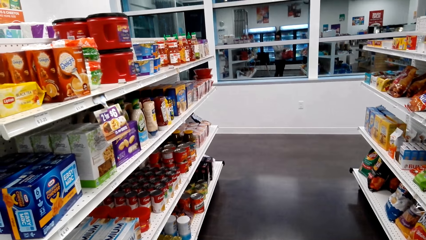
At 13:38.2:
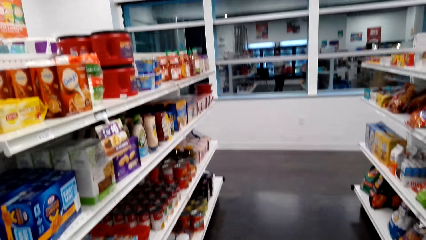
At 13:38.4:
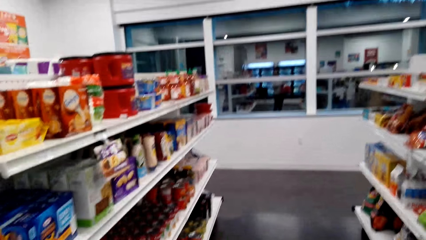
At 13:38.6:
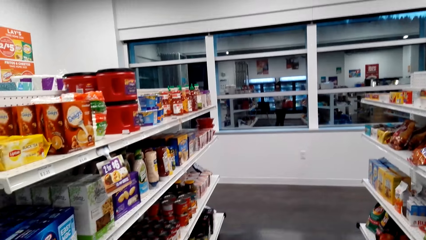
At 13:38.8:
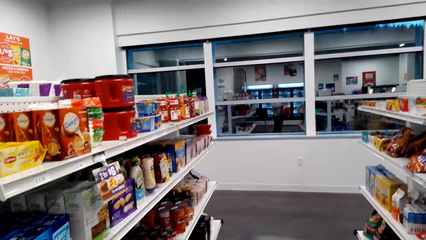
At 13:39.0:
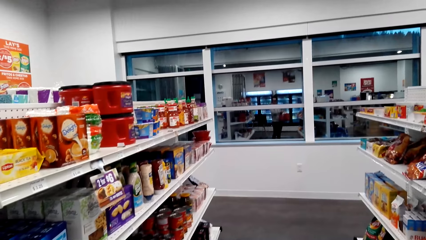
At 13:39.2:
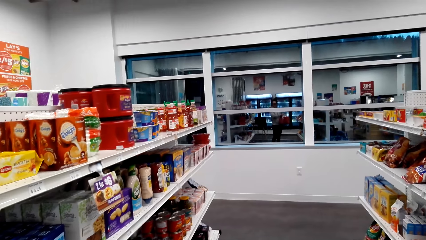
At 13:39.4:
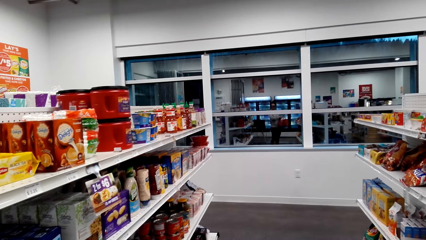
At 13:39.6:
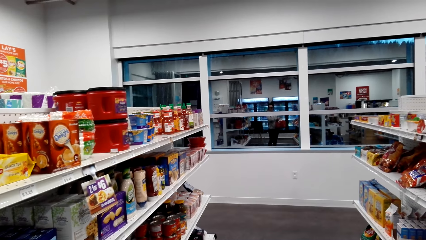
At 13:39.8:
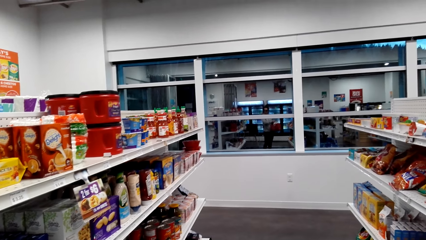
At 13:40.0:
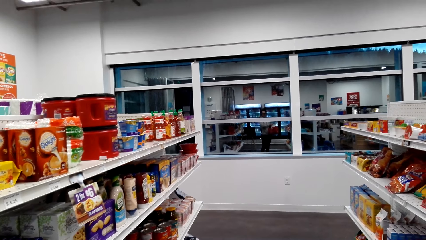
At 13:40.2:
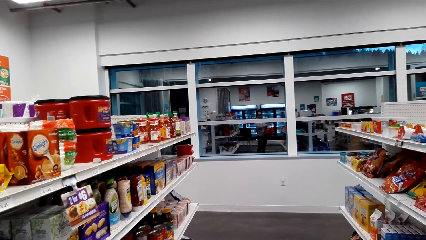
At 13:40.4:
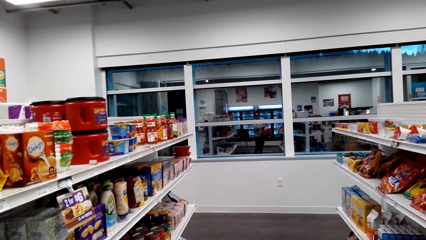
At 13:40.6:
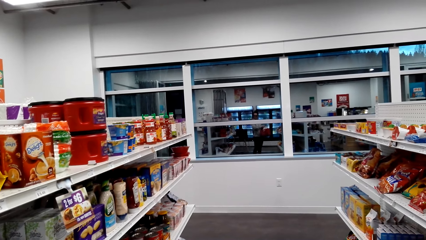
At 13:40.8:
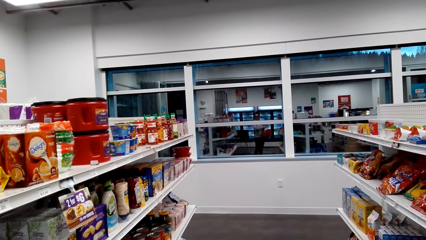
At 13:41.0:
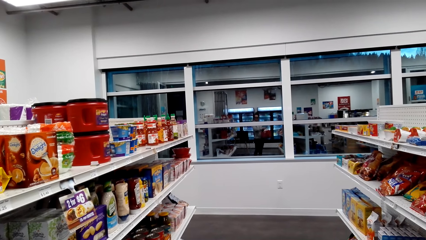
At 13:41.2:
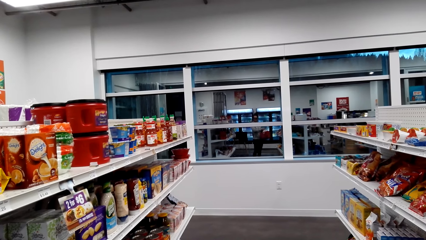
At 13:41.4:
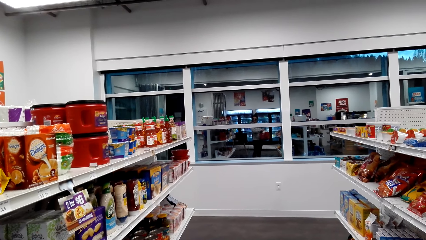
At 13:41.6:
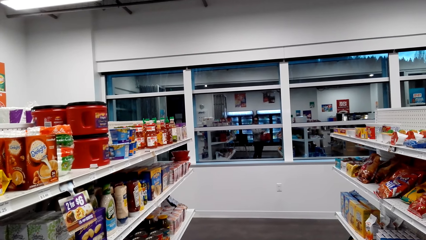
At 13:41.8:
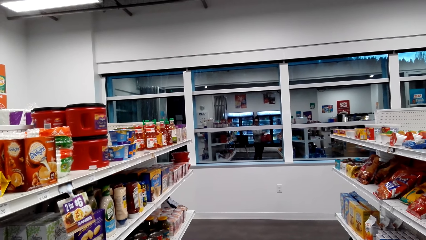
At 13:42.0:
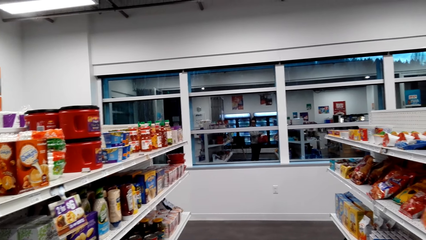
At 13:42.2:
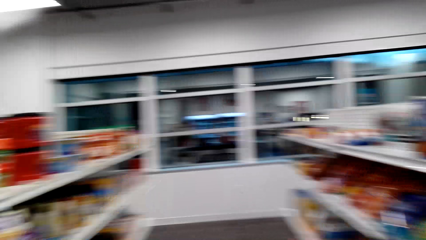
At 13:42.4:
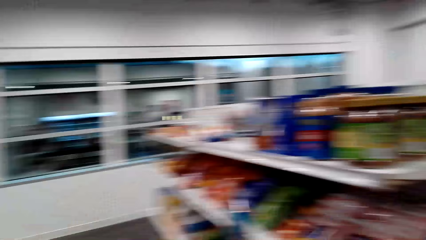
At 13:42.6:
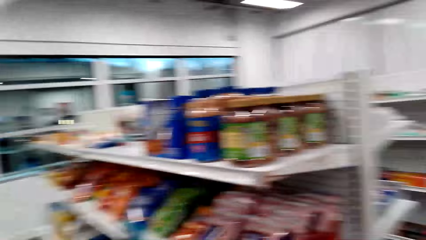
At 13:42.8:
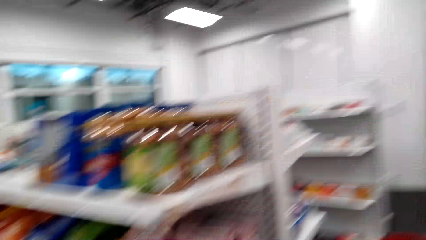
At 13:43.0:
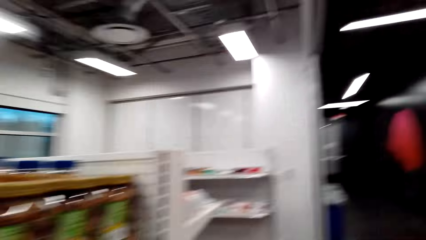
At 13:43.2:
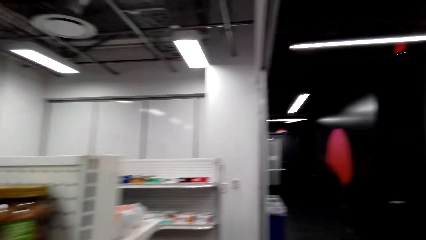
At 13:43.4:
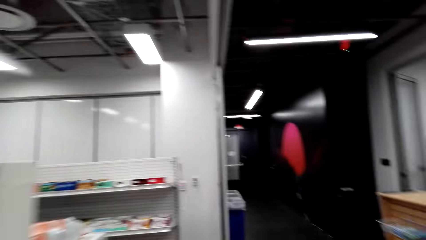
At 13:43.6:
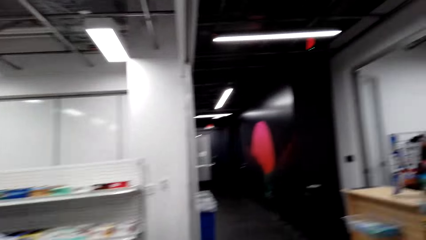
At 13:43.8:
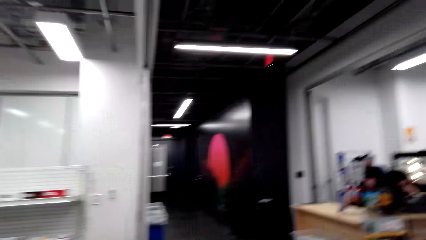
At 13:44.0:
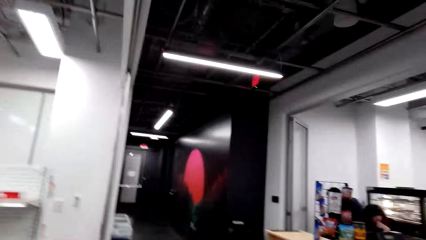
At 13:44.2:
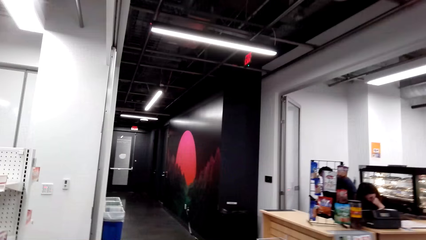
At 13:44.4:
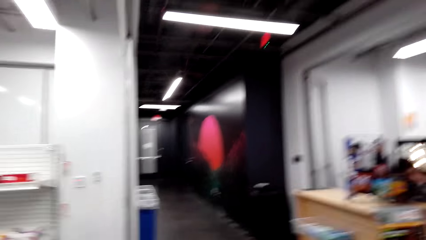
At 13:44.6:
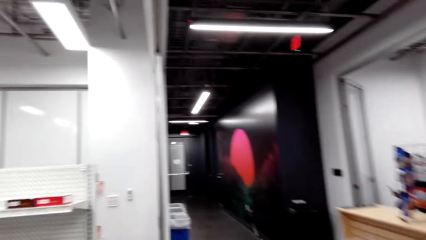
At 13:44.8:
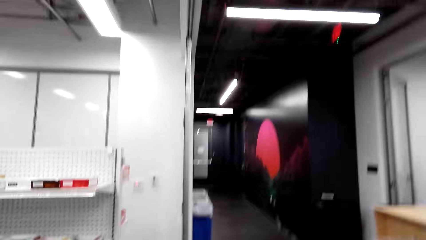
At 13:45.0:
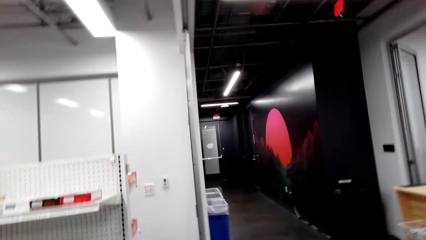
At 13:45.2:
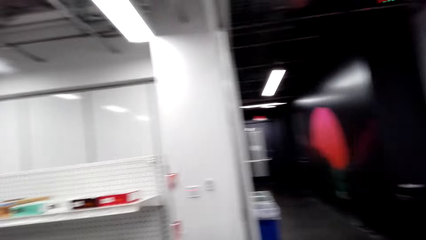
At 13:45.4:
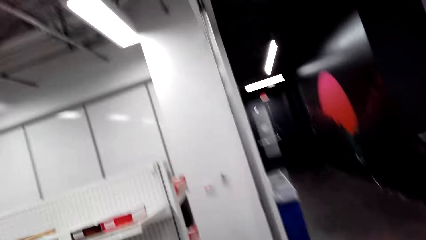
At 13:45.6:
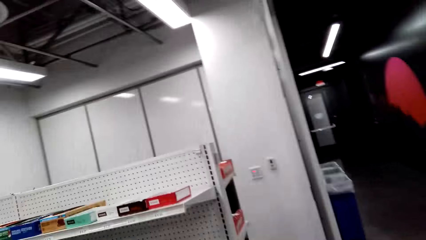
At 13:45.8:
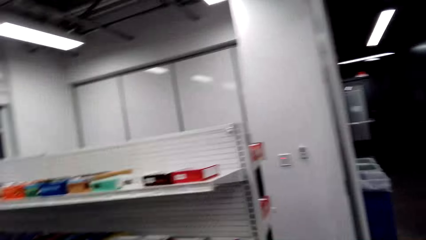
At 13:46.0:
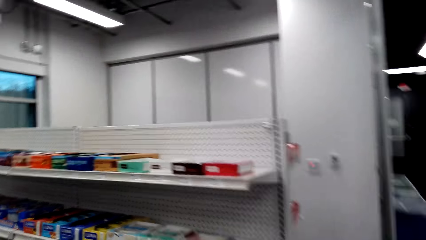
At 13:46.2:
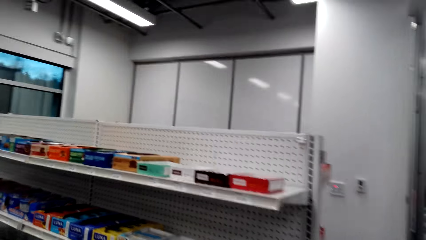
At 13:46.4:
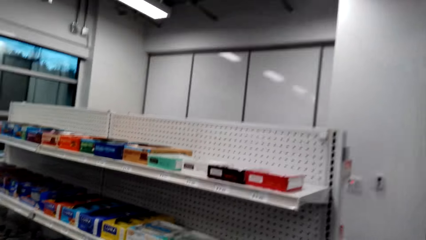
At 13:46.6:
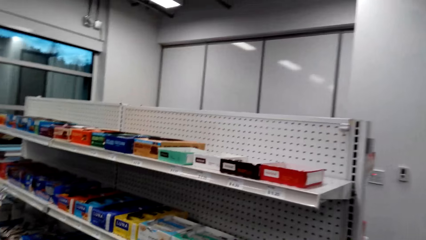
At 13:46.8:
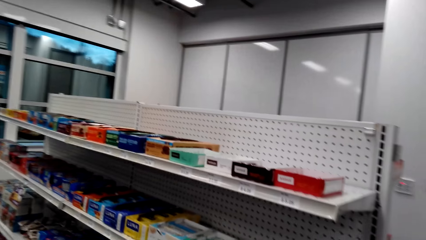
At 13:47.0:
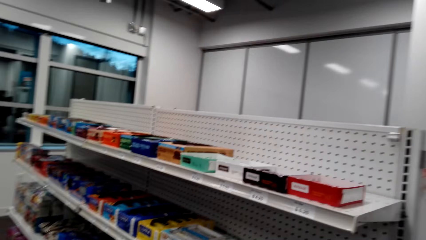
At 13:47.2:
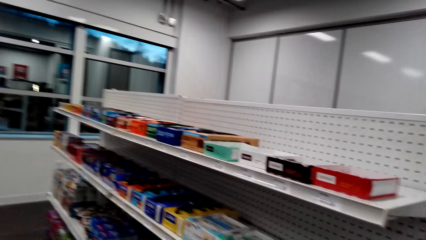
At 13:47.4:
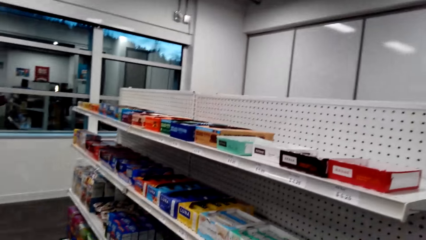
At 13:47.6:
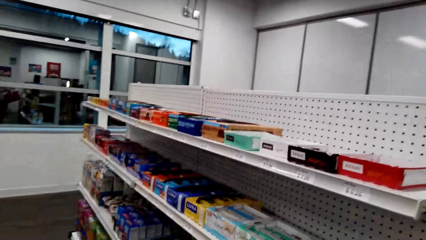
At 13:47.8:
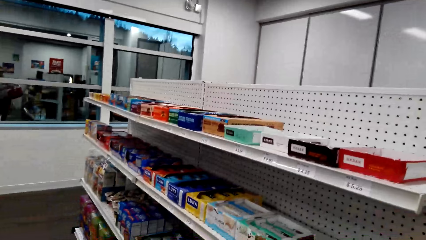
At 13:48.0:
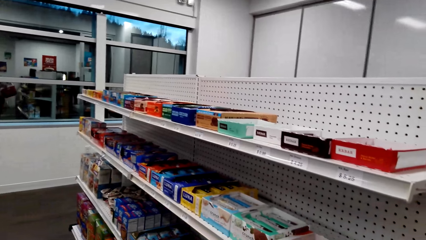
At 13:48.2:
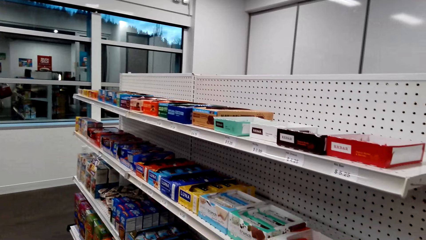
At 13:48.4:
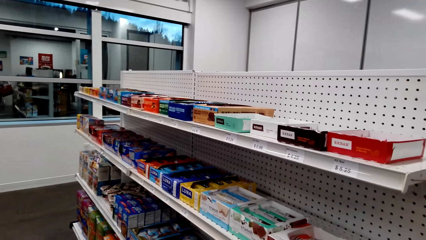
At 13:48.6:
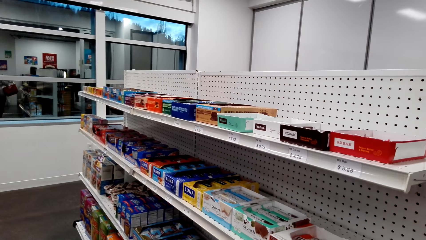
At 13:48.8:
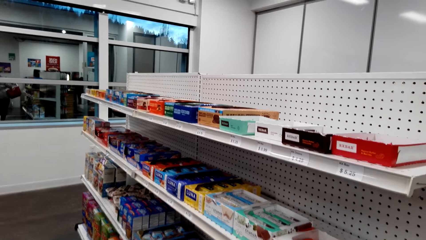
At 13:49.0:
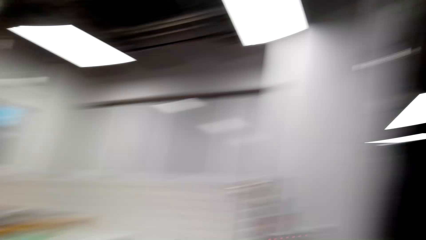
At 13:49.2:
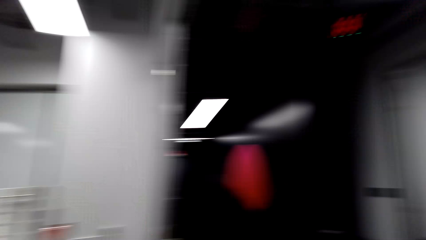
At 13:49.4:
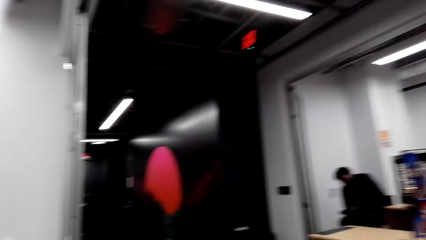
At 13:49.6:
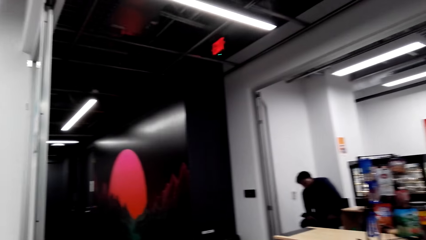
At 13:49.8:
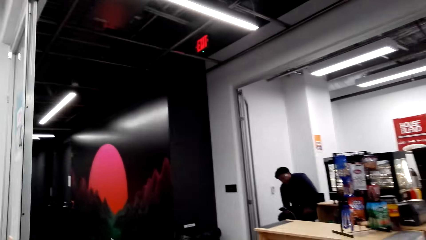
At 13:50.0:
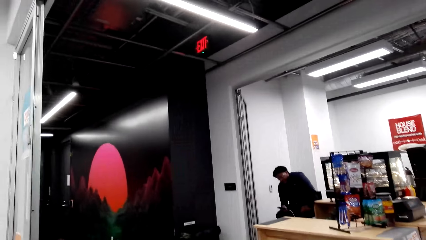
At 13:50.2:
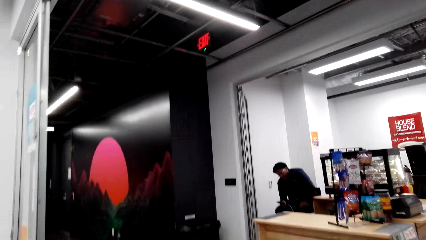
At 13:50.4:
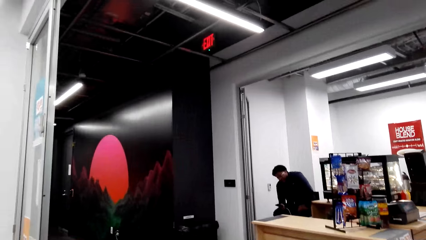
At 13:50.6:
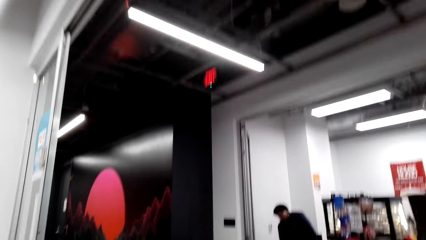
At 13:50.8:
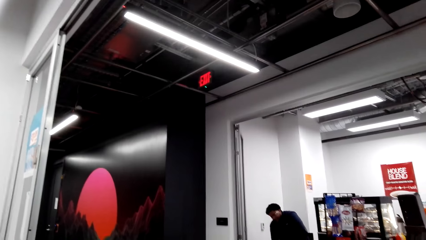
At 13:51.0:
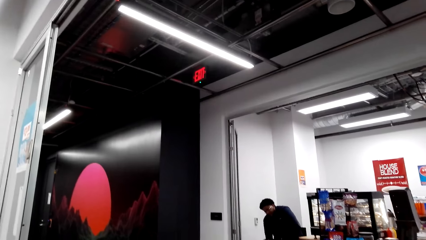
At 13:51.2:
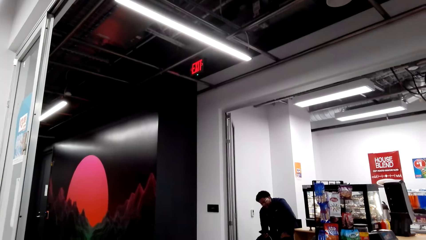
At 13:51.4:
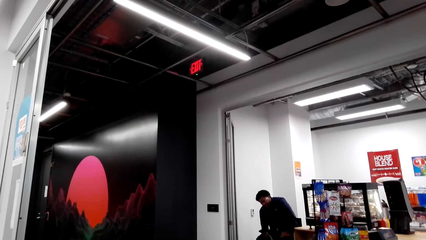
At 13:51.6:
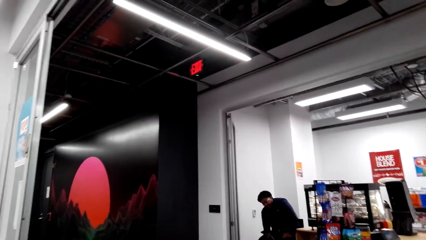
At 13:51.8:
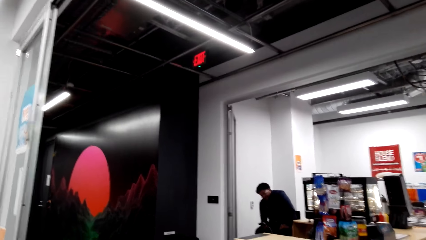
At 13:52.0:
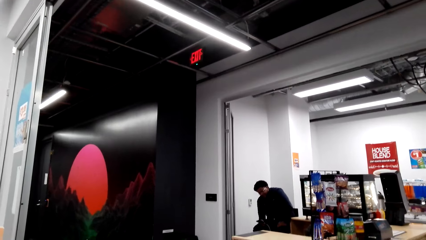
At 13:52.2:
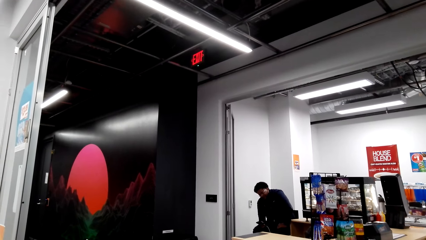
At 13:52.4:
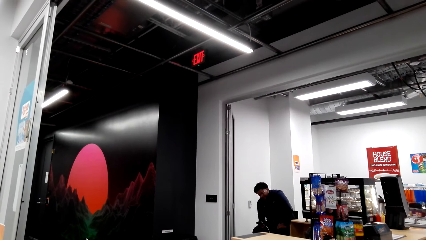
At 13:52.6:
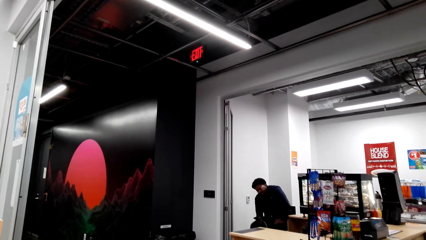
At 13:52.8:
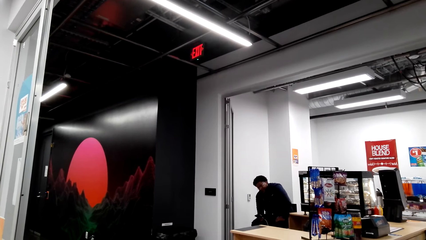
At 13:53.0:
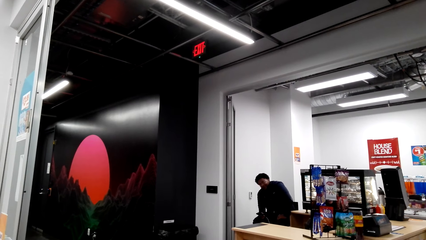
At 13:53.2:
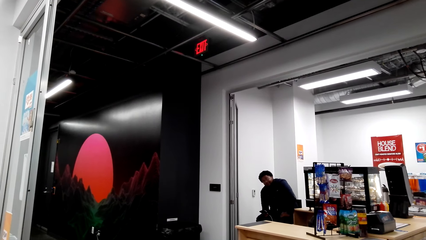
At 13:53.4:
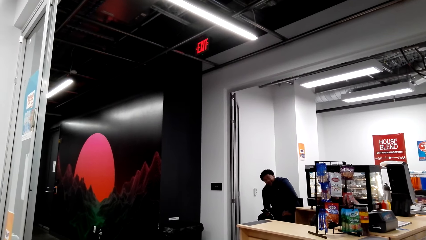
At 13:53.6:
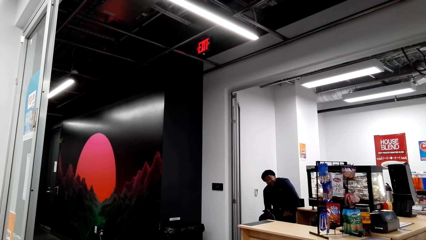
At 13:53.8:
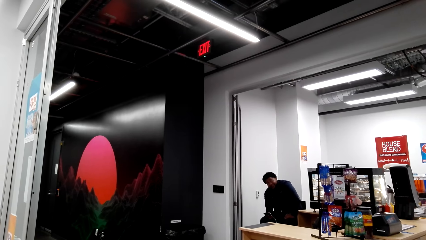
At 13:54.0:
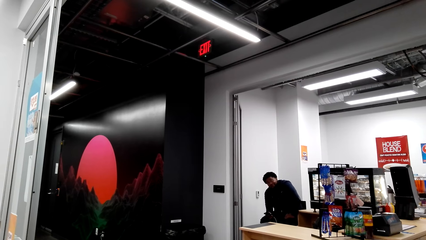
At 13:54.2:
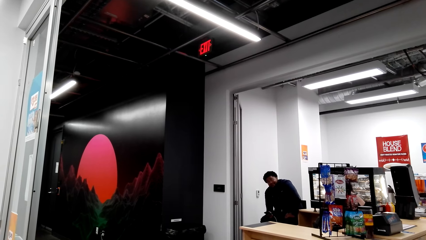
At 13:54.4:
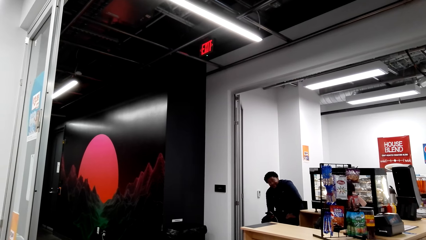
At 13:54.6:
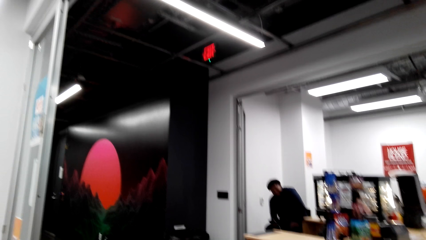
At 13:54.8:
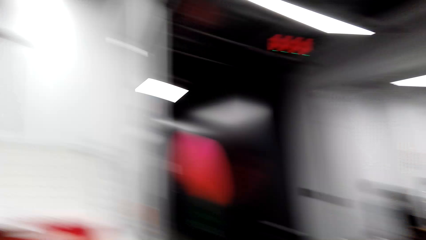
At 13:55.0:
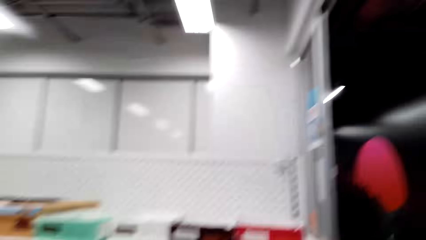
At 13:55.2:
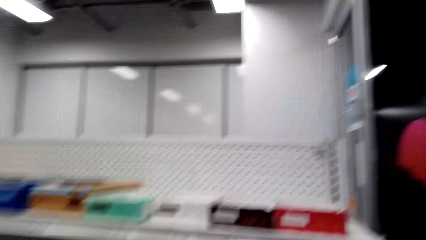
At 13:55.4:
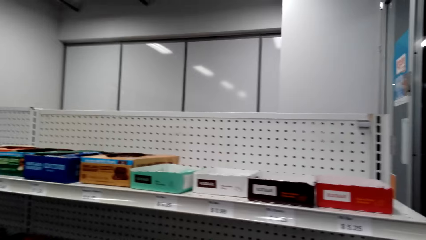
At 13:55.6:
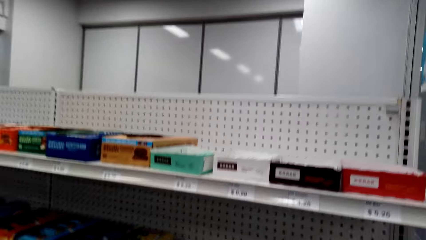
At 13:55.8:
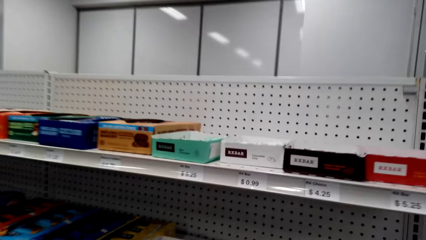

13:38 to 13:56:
The camera wearer speaks. They walk in the supermarket. They speak to a man. The man speaks to the camera wearer.
